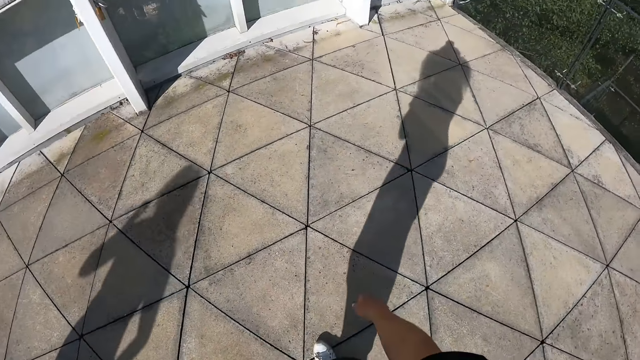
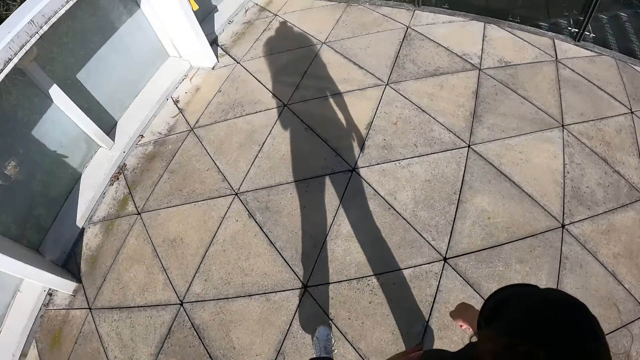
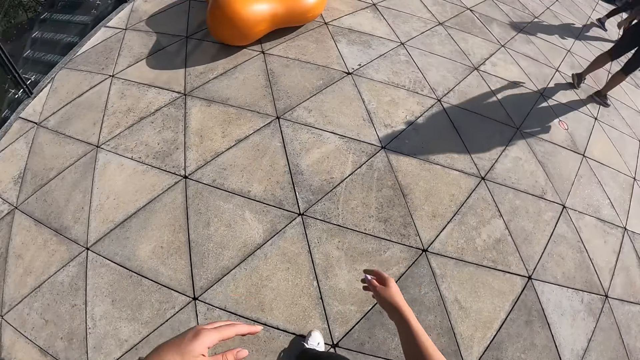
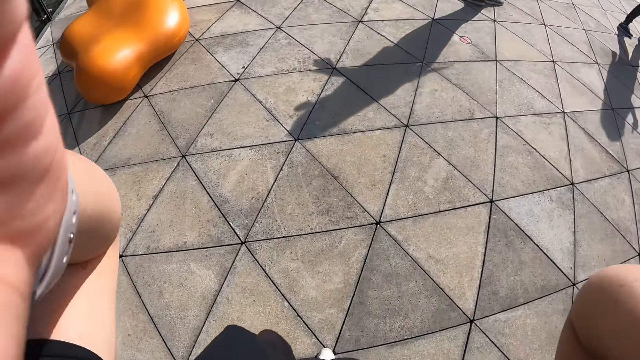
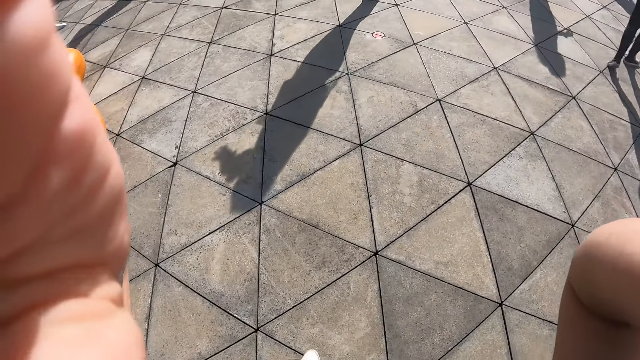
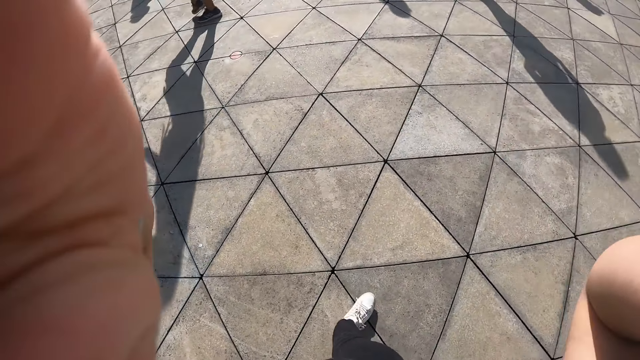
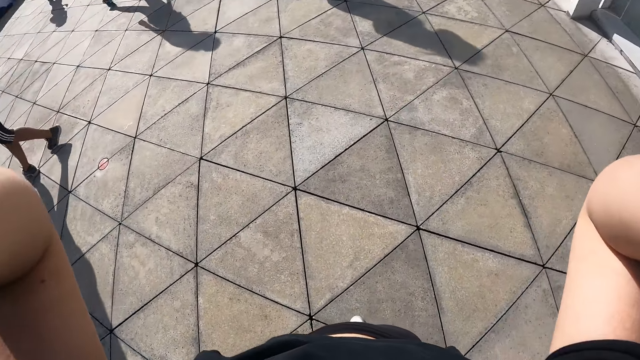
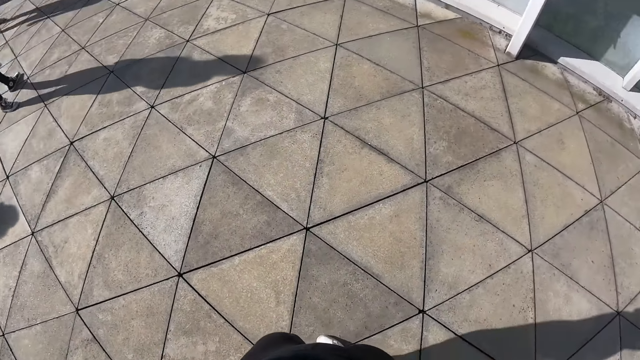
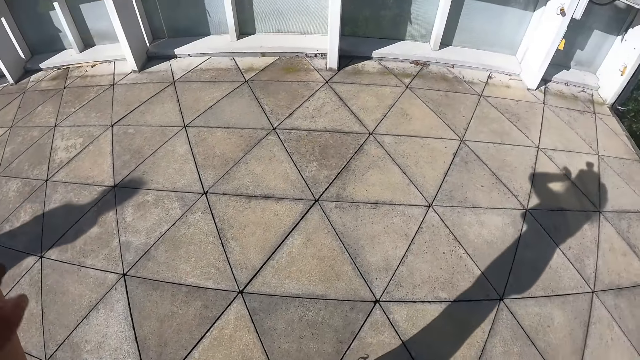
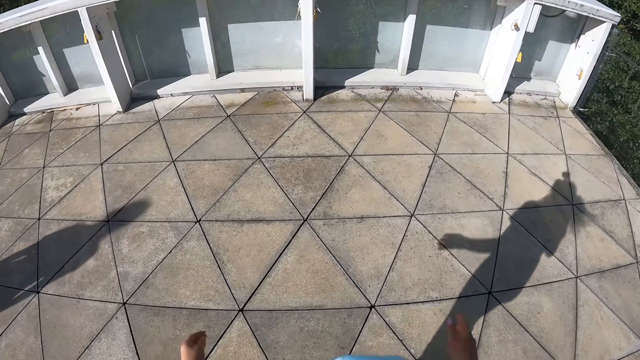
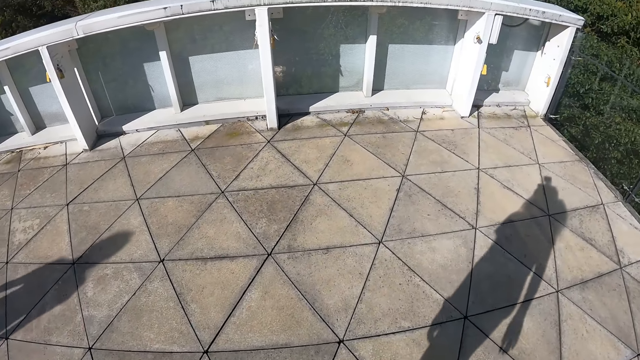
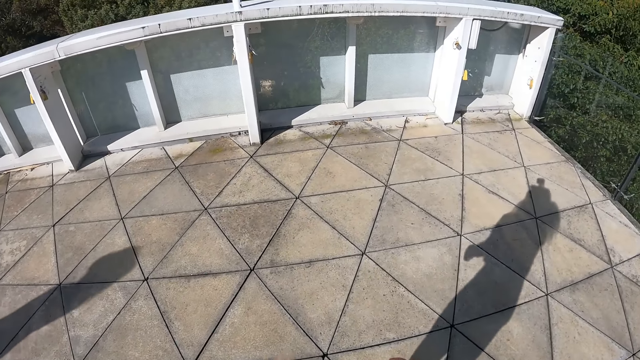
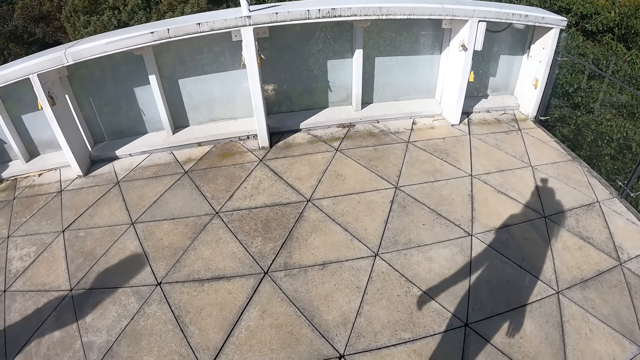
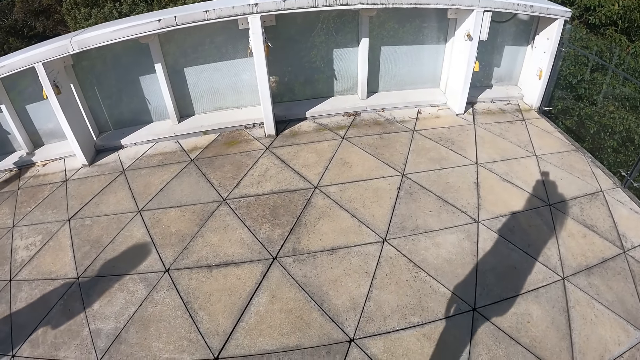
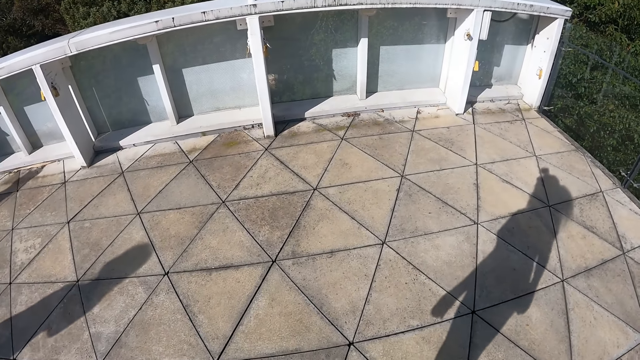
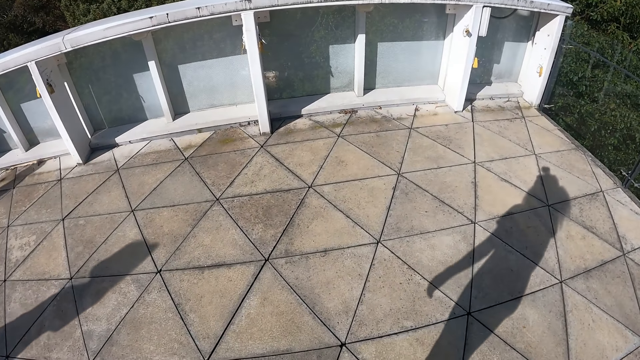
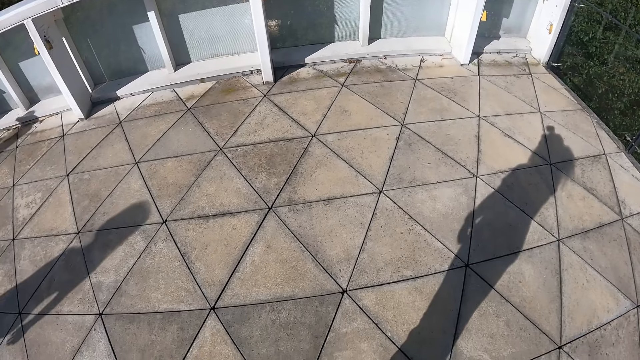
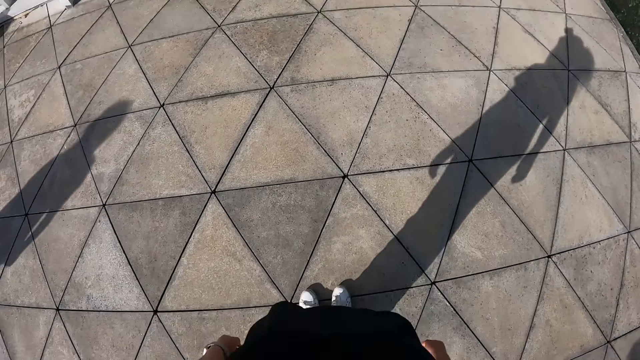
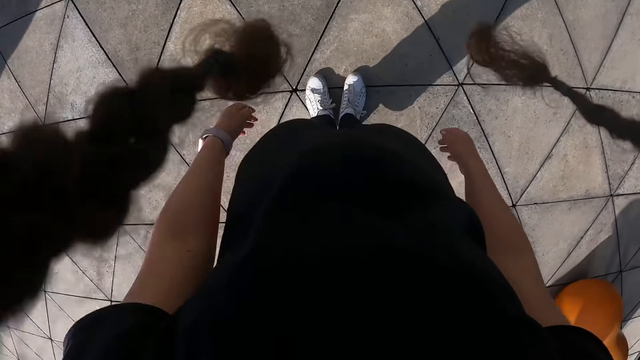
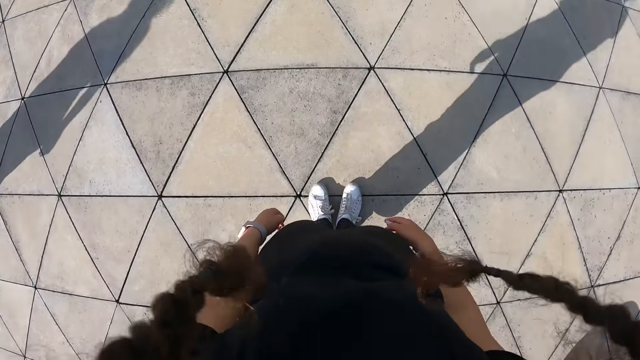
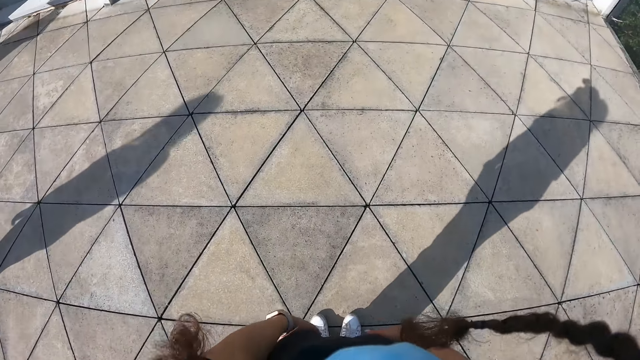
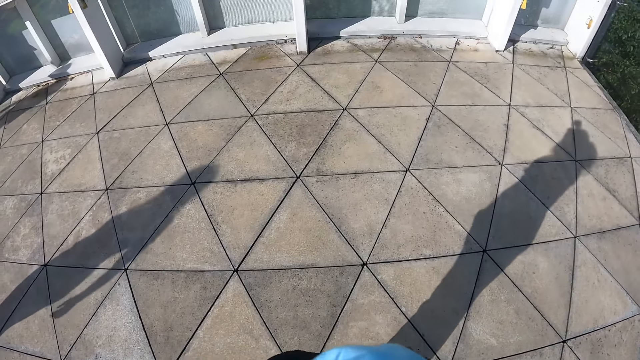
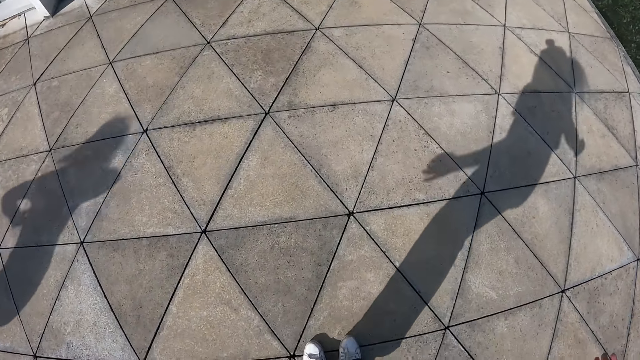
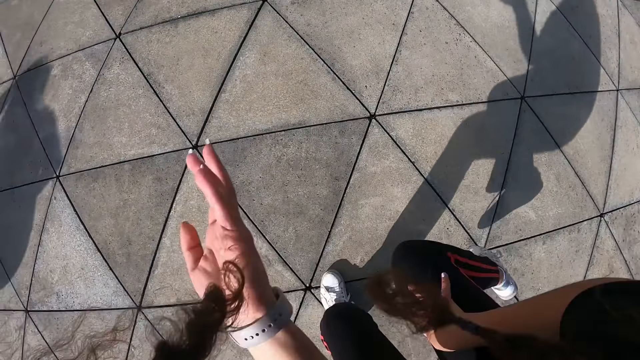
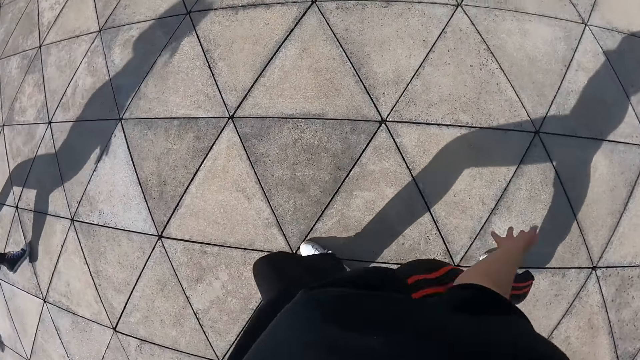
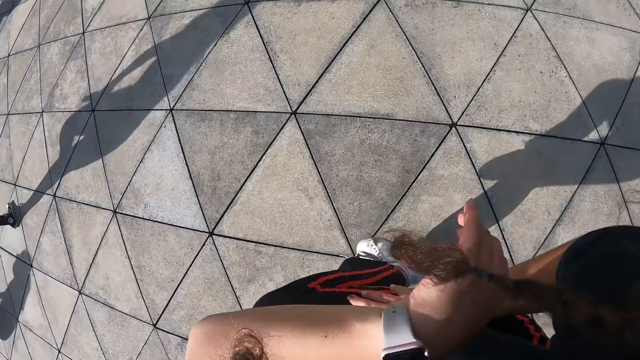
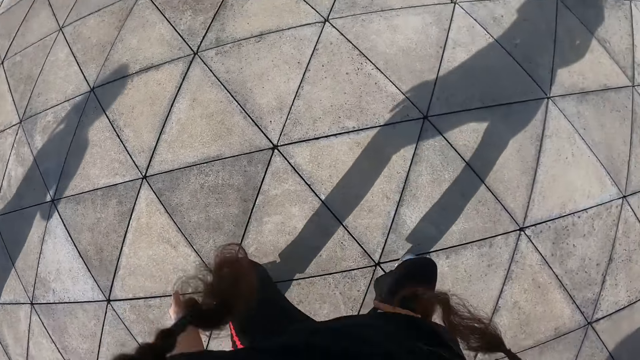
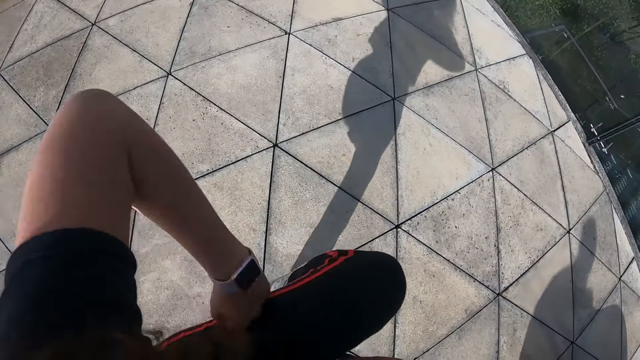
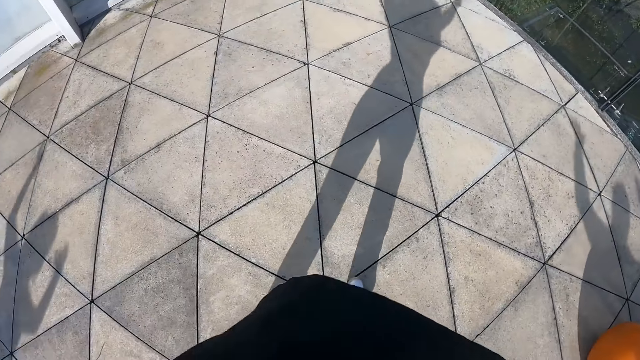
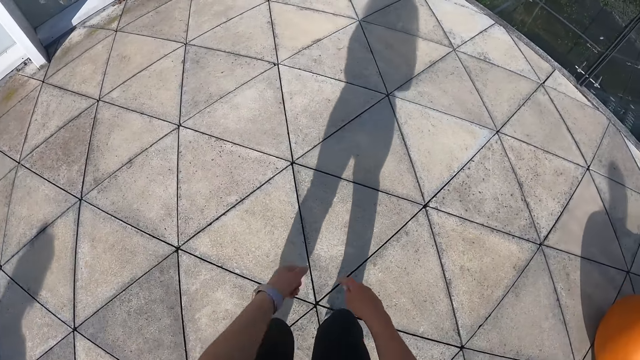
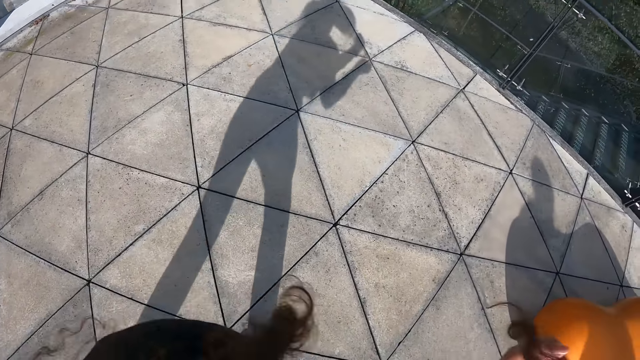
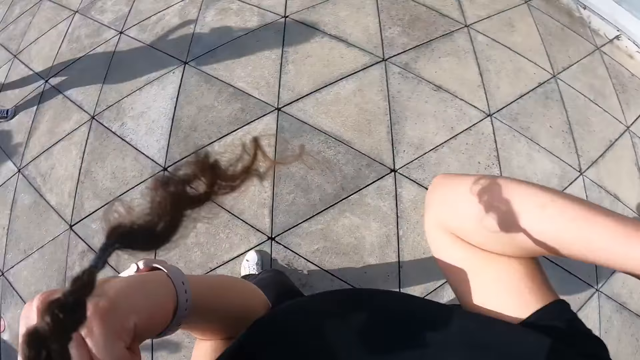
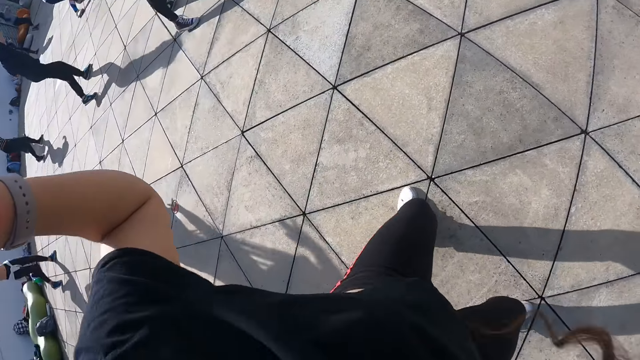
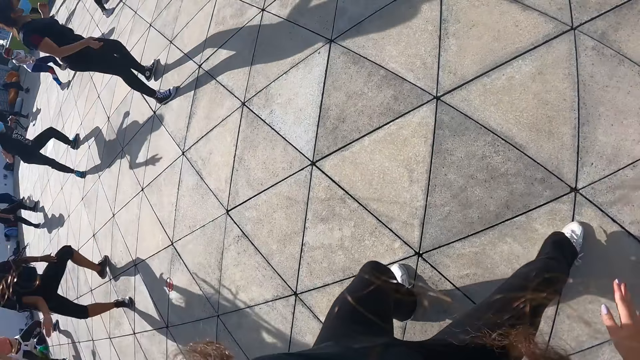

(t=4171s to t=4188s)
The camera wearer adjusts the camera on her head with both hands. She dances.

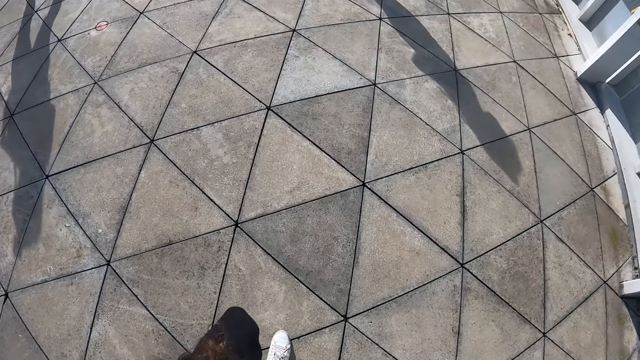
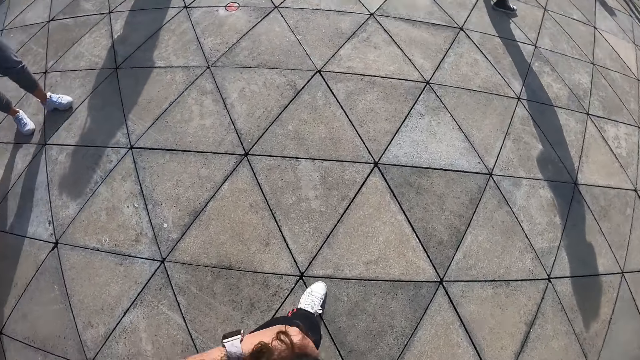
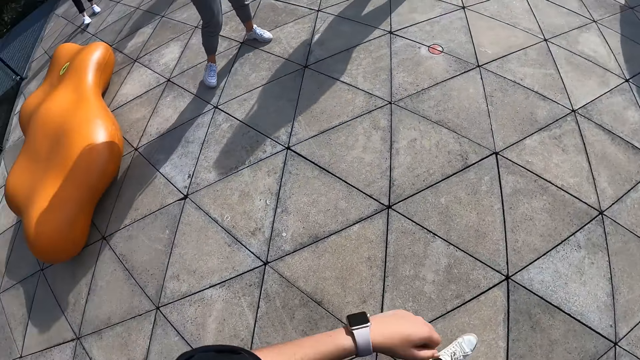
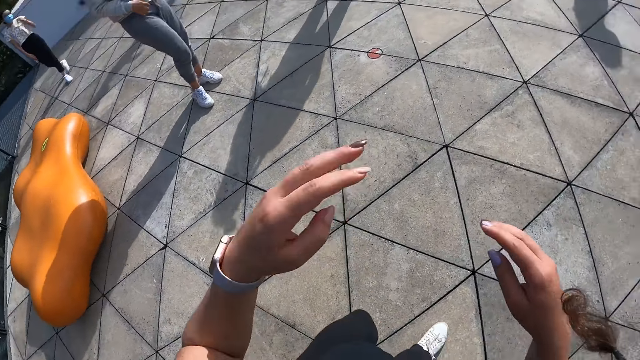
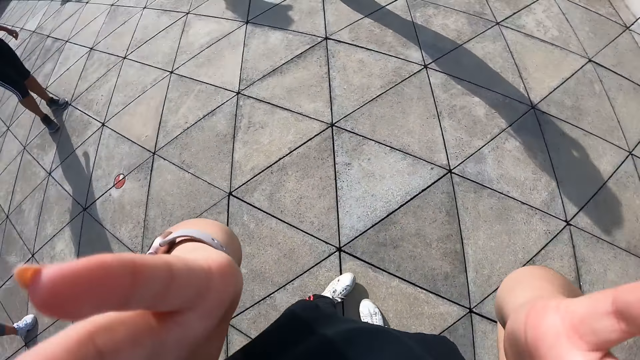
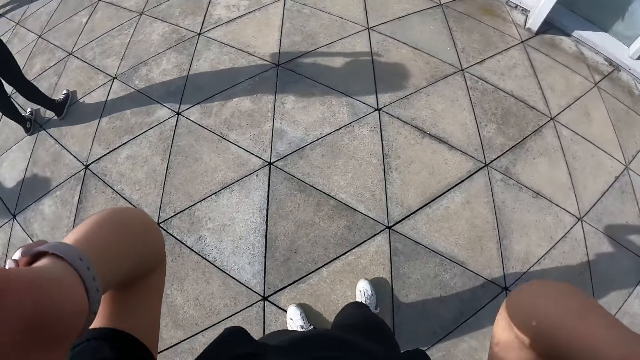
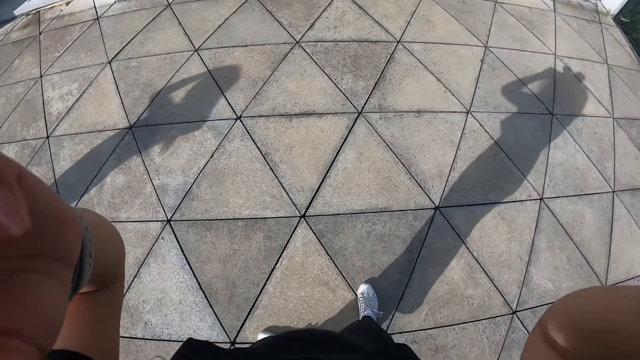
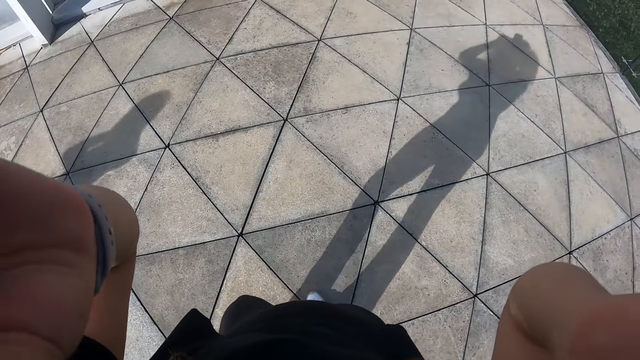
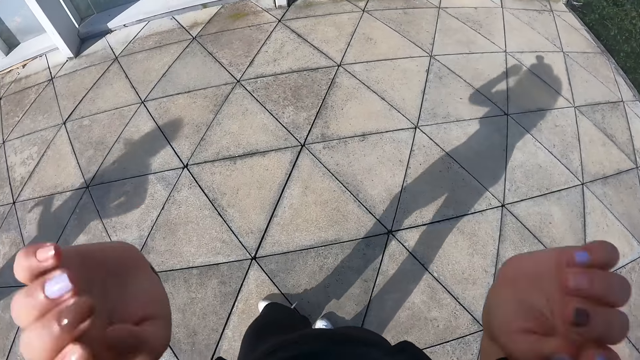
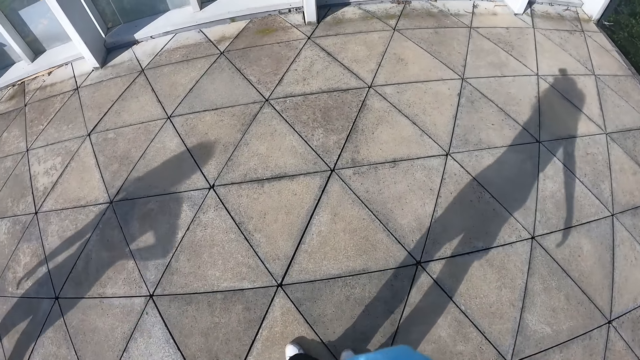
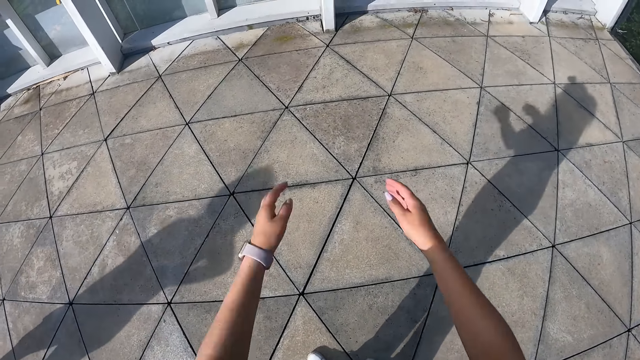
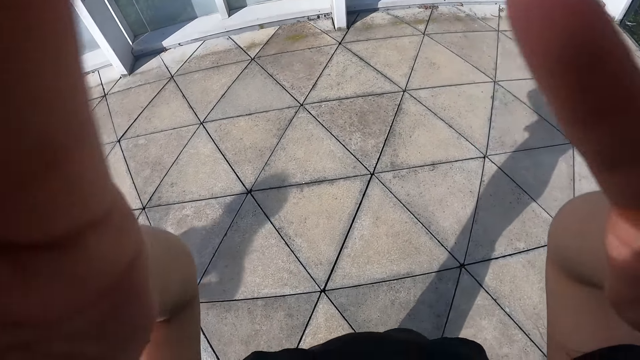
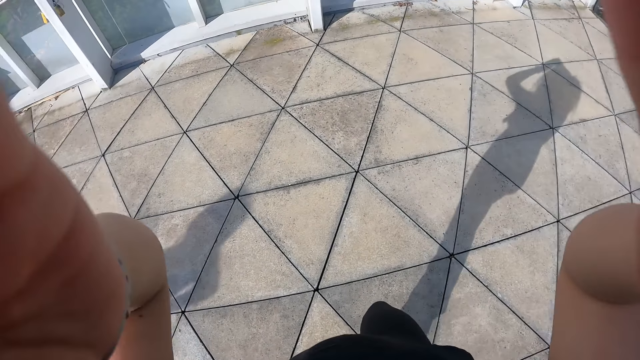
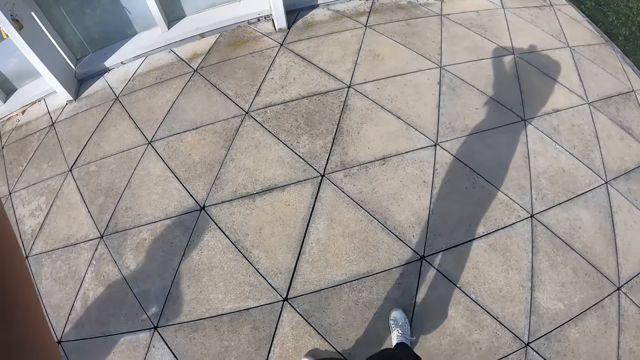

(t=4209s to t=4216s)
The camera wearer adjusts the camera on her head with both hands. She adjusts the camera on her head again.
